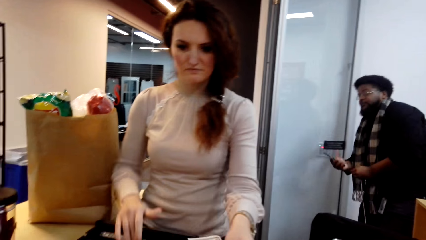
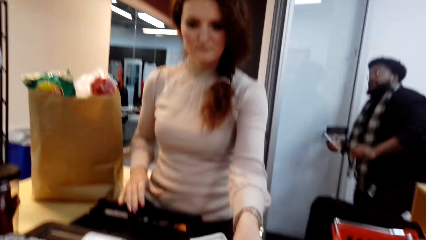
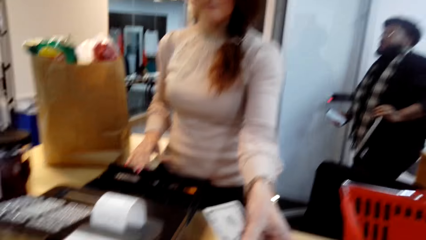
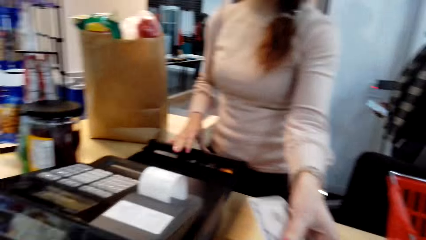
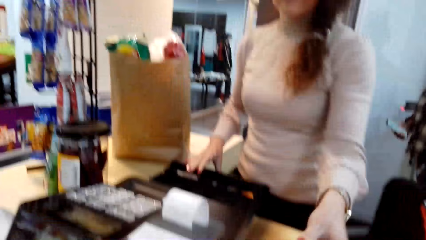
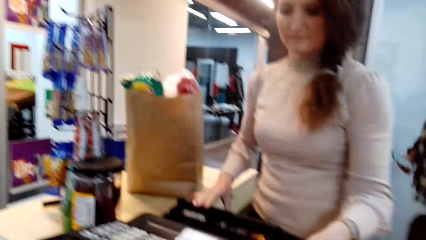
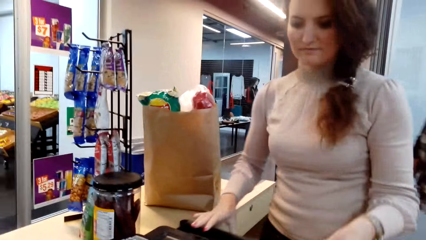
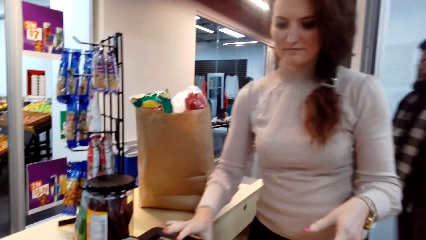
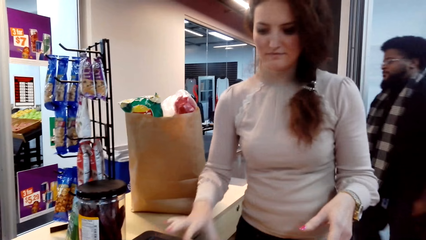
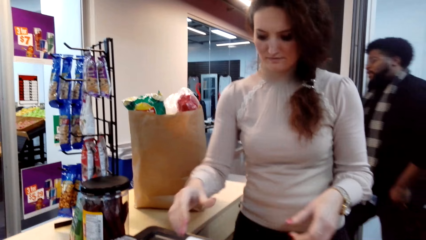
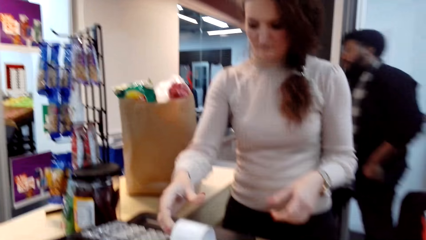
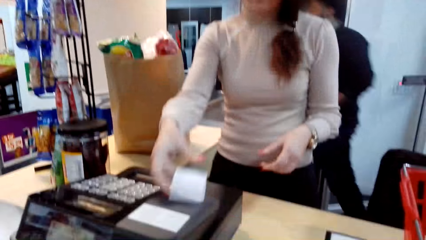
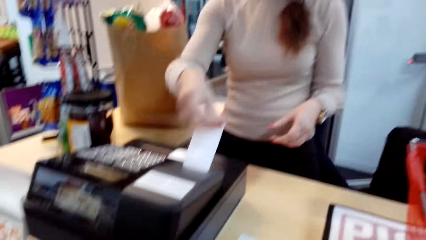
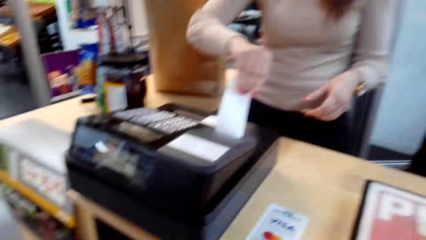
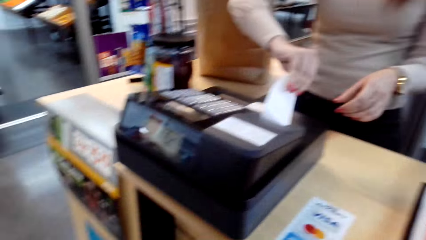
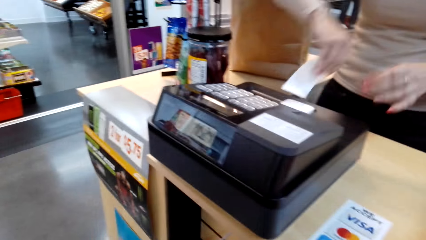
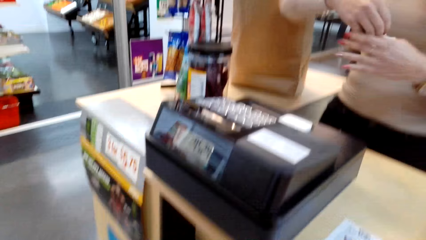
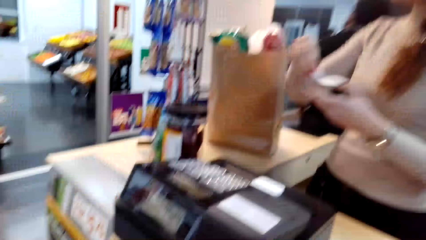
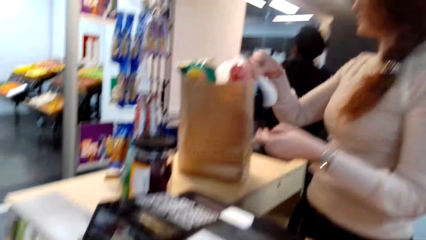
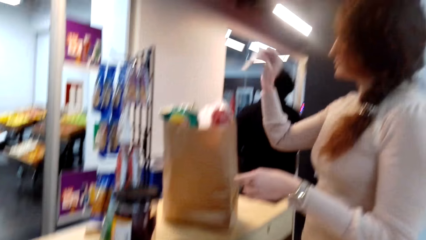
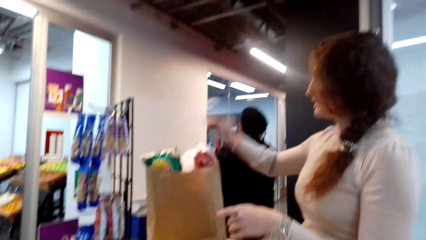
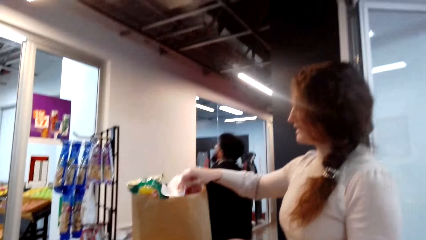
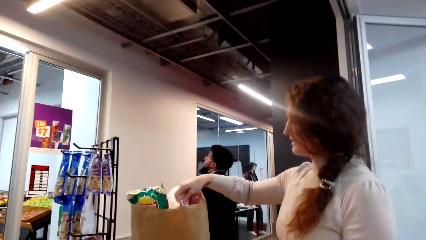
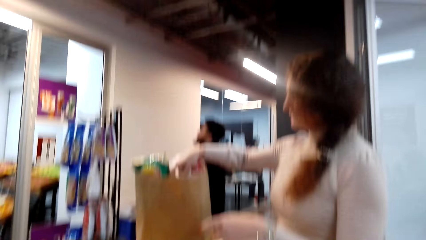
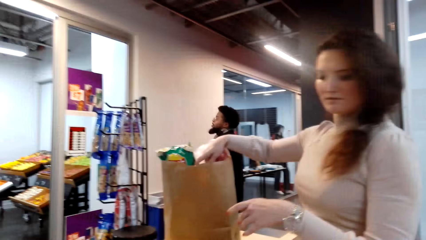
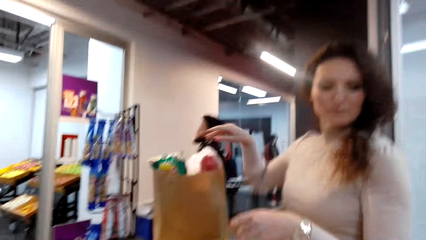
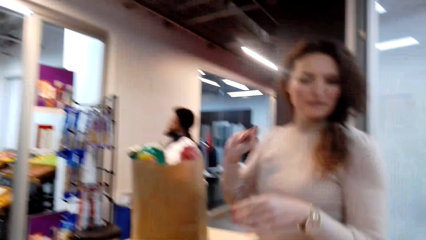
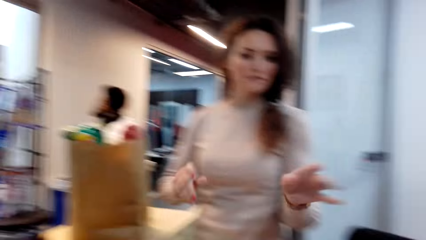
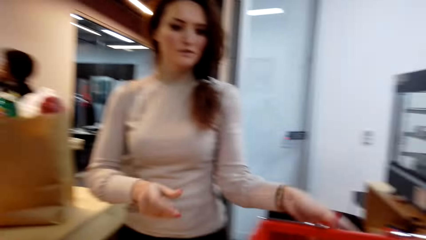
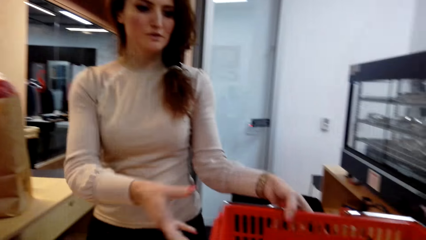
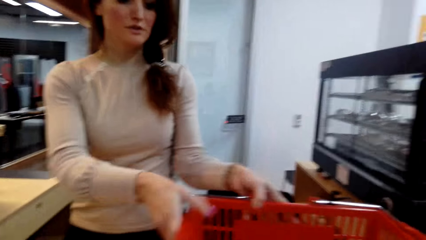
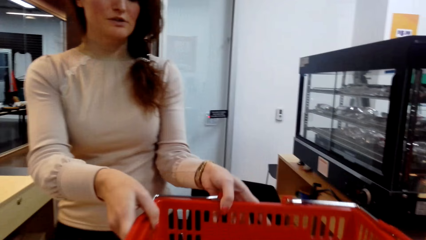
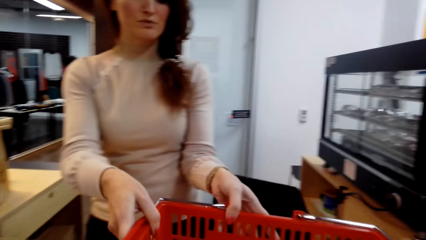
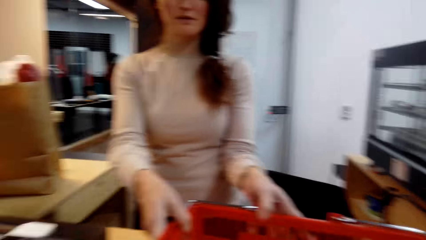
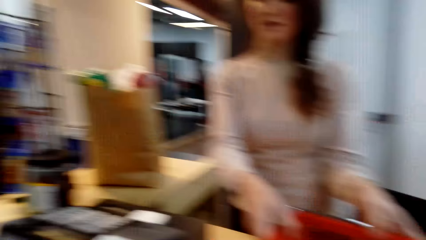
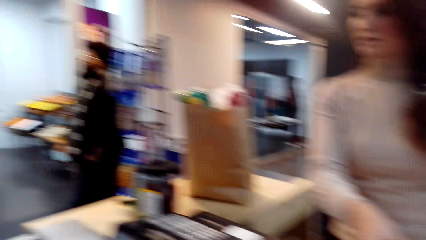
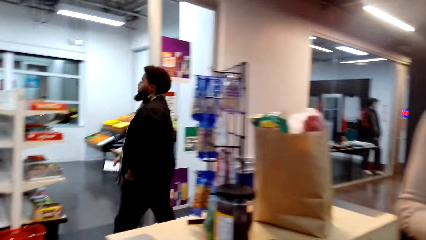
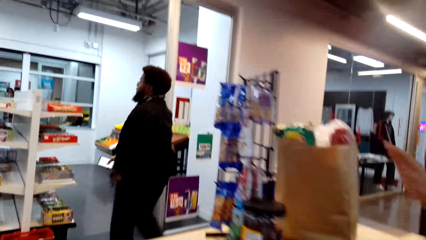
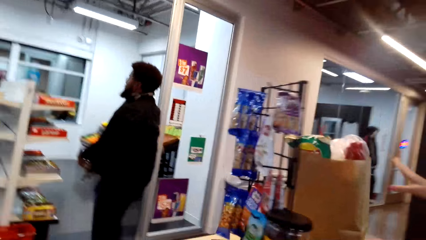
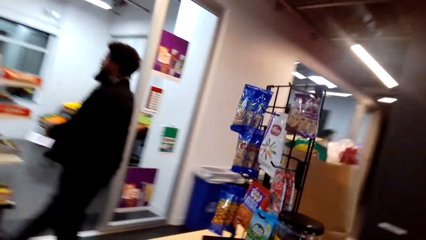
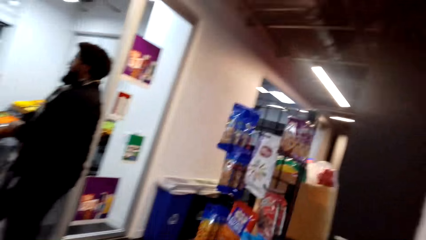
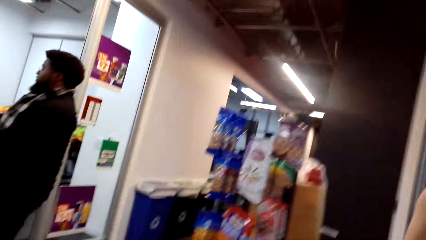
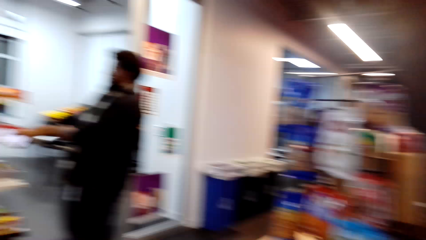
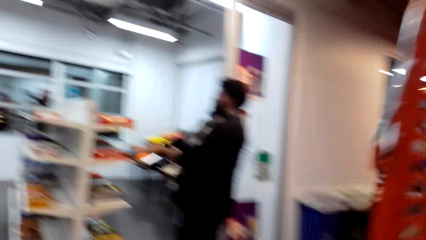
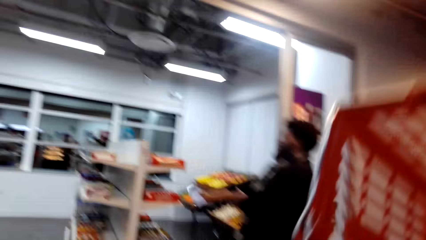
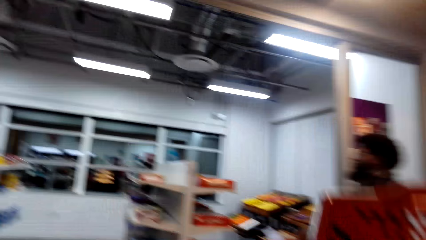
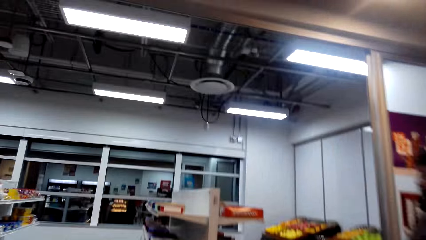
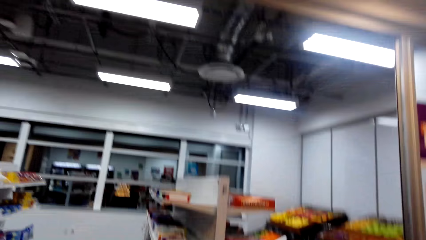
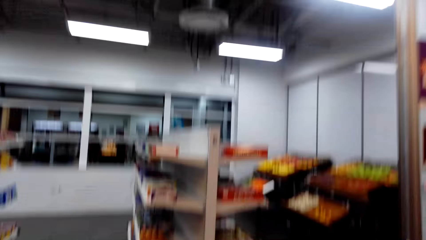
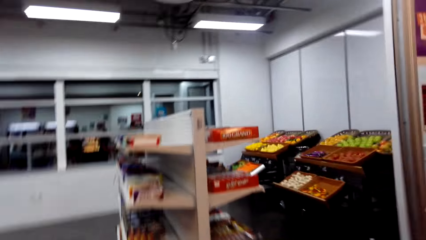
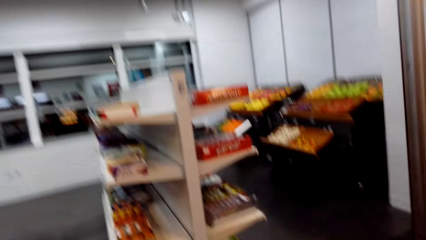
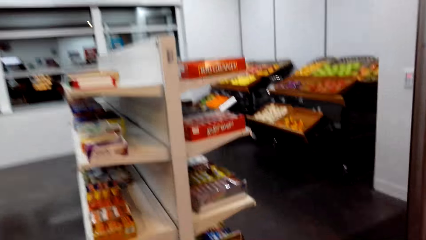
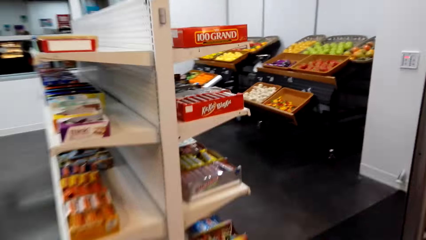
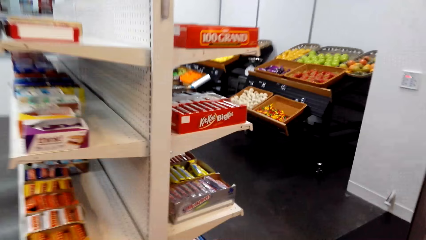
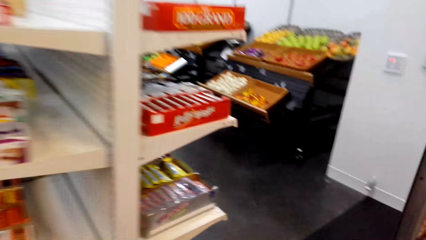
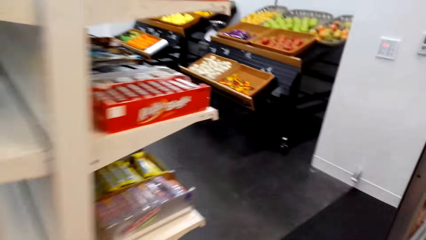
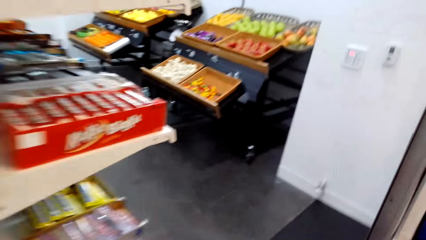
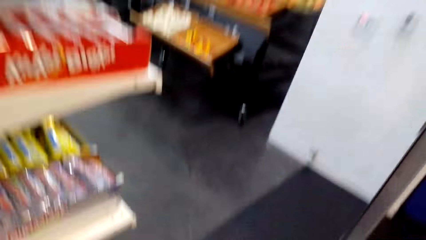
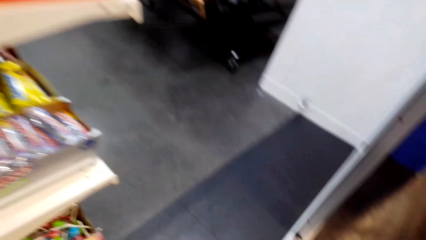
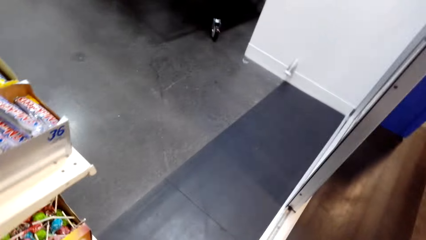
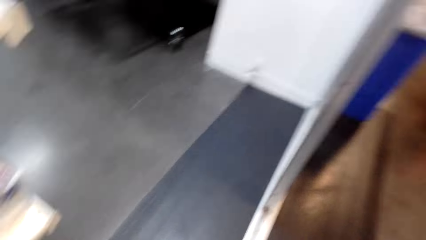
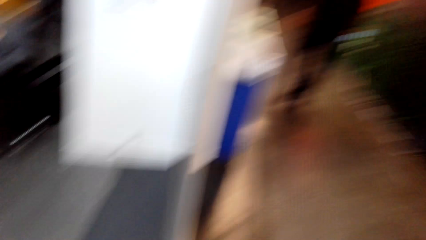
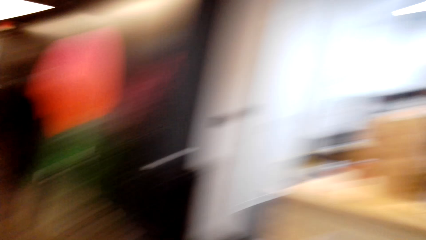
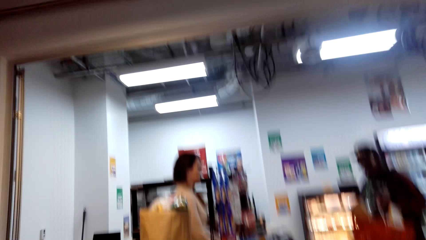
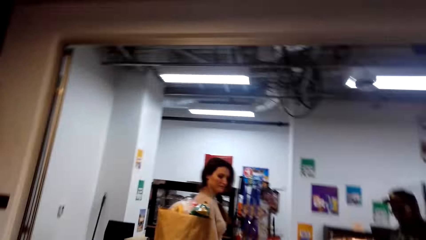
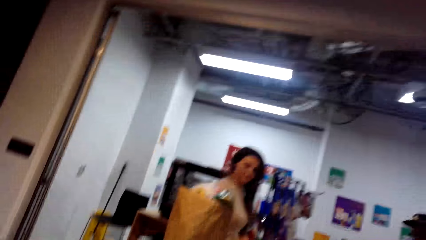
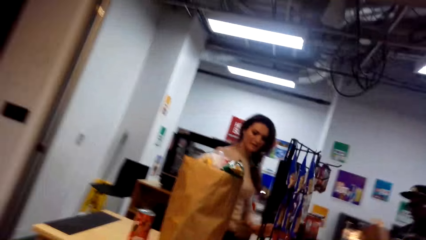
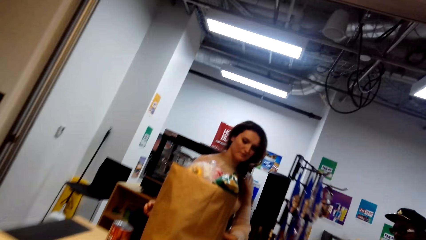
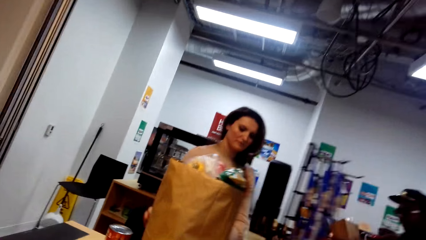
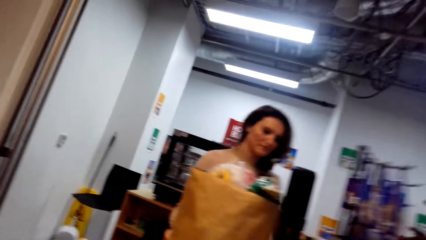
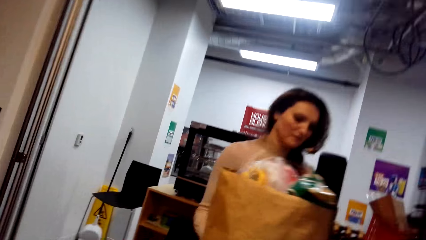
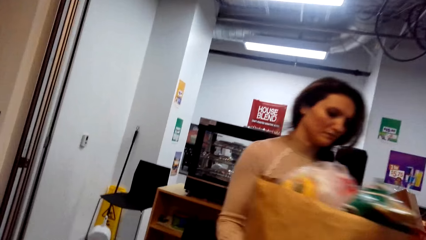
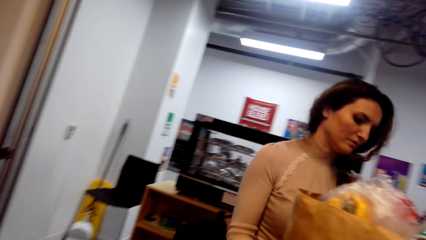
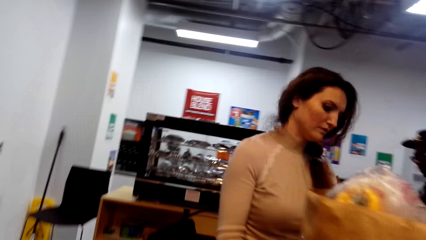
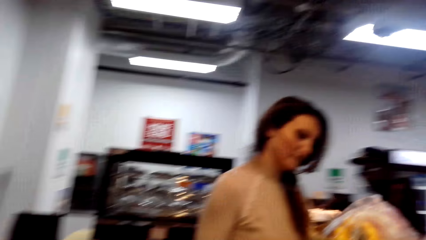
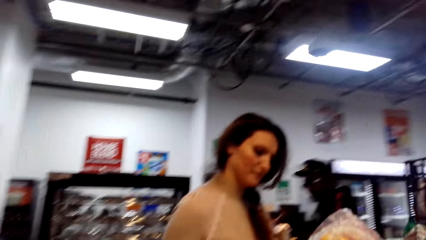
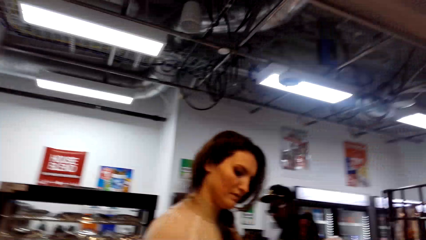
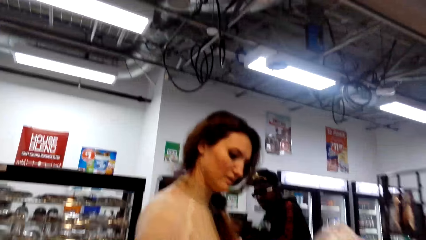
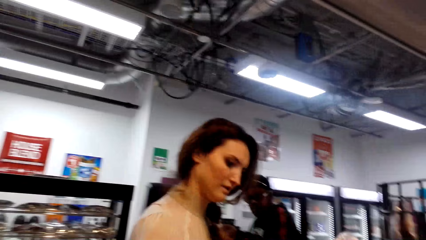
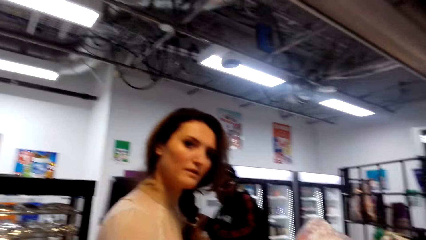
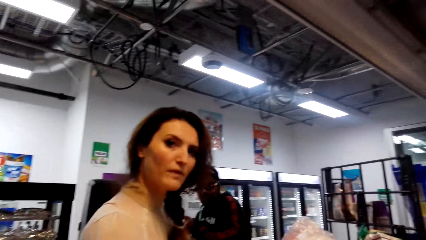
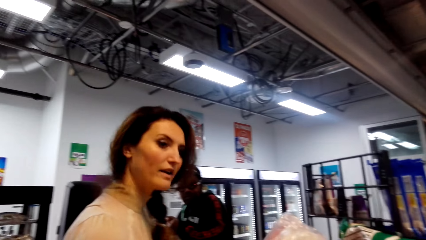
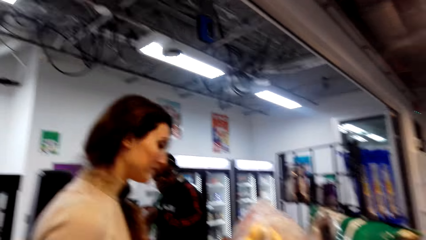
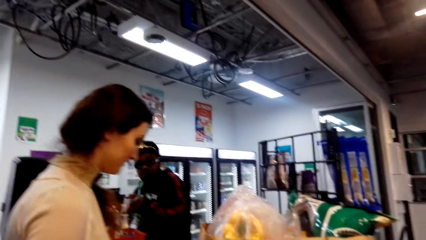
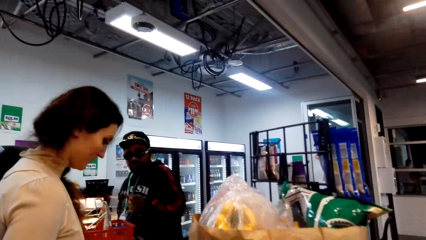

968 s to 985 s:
A lady gives the change to the camera wearer. The lady cuts the receipt. The camera wearer is counting money. The lady puts the receipt in the bag. The lady holds the shopping basket. The camera wearer walks.
